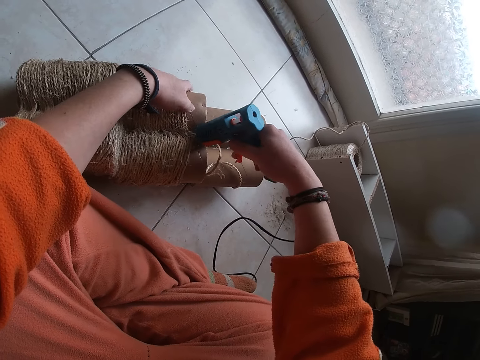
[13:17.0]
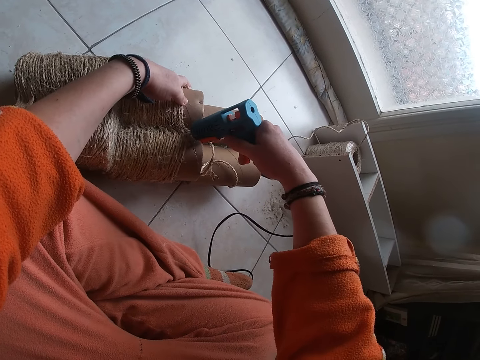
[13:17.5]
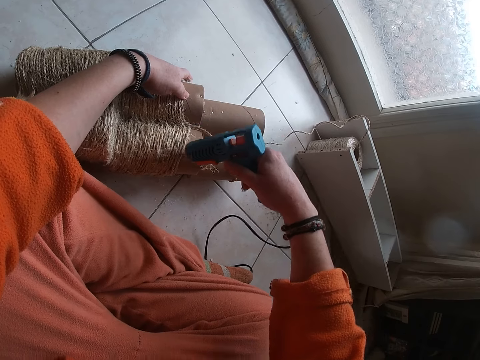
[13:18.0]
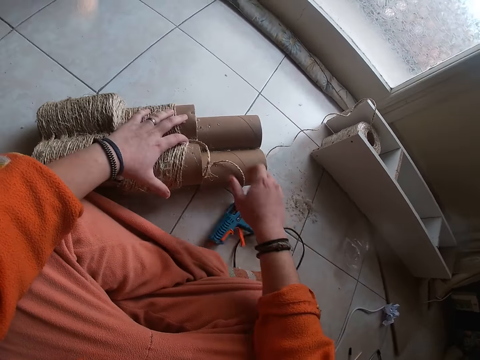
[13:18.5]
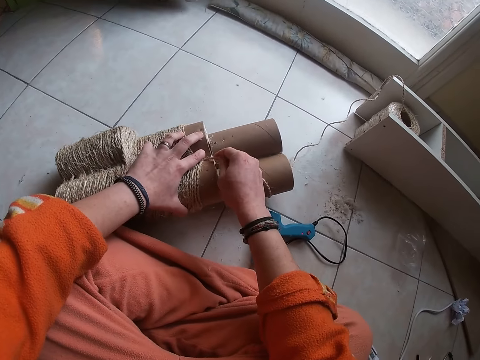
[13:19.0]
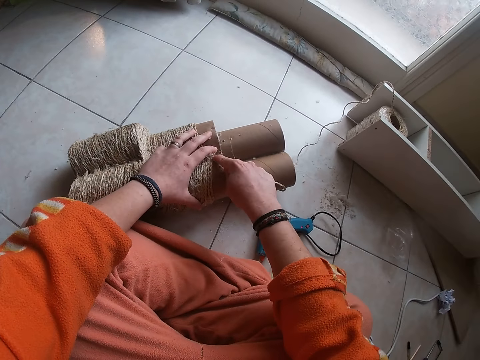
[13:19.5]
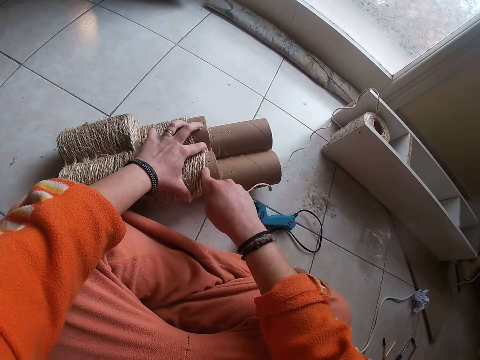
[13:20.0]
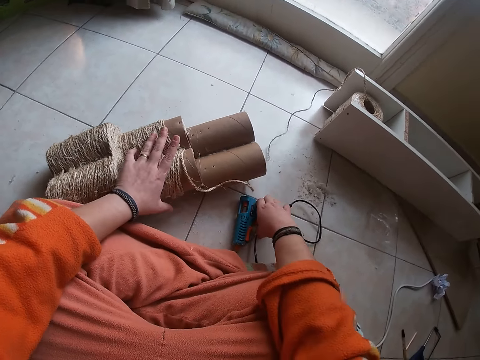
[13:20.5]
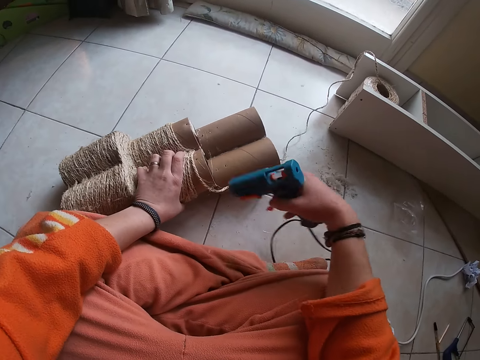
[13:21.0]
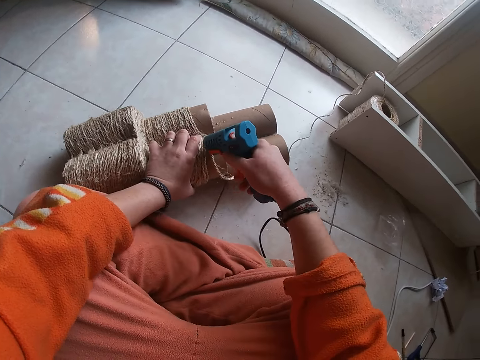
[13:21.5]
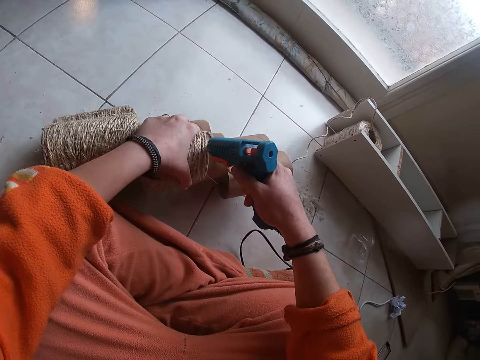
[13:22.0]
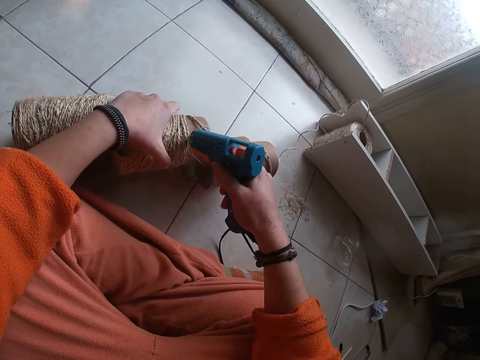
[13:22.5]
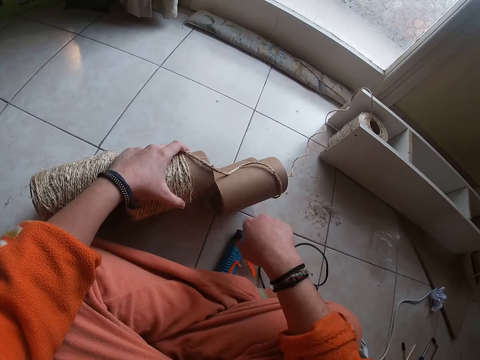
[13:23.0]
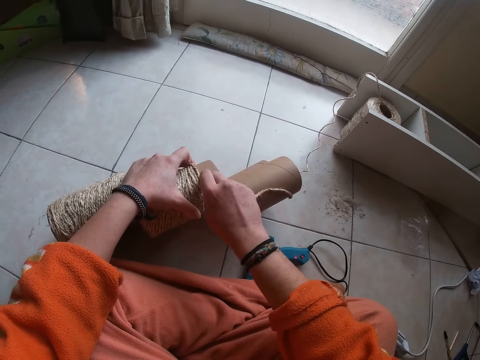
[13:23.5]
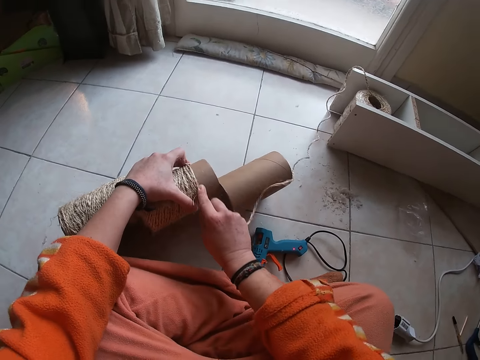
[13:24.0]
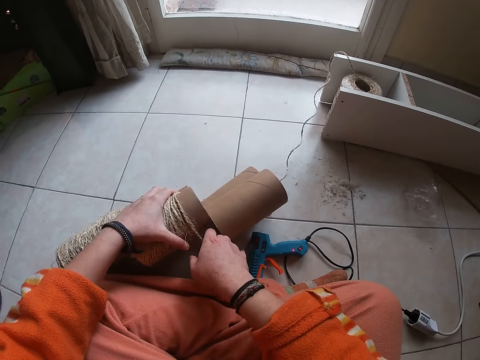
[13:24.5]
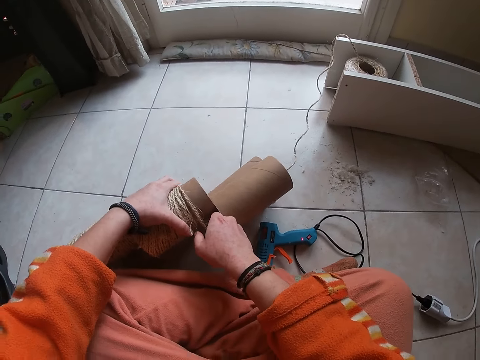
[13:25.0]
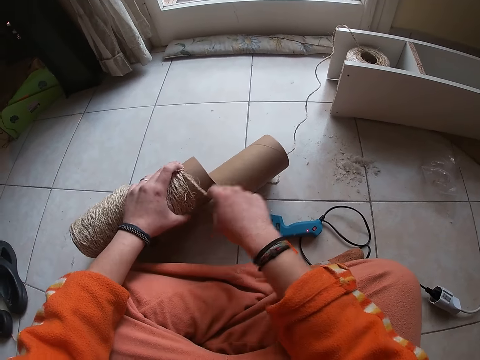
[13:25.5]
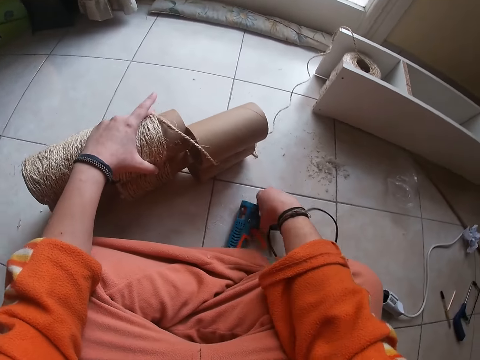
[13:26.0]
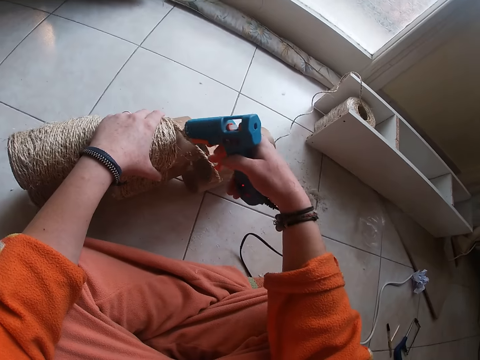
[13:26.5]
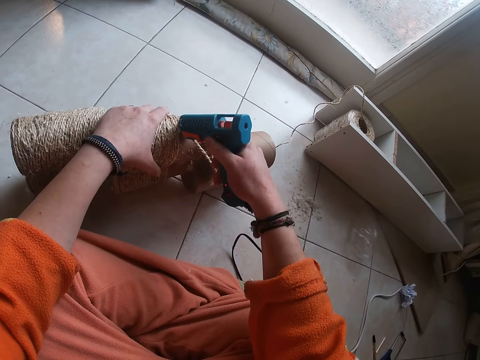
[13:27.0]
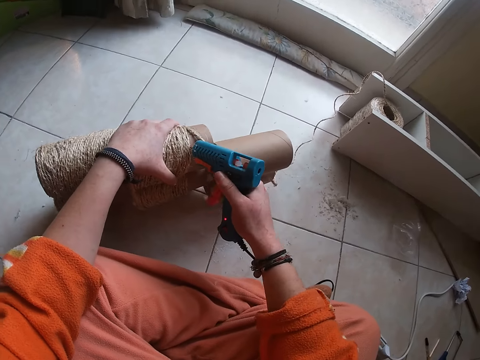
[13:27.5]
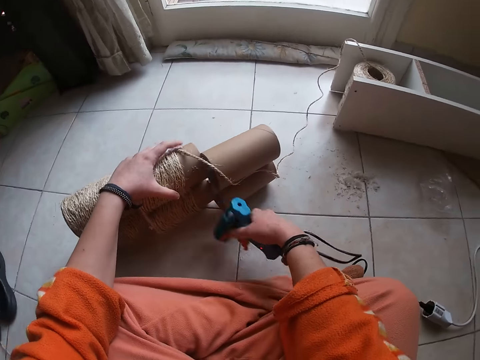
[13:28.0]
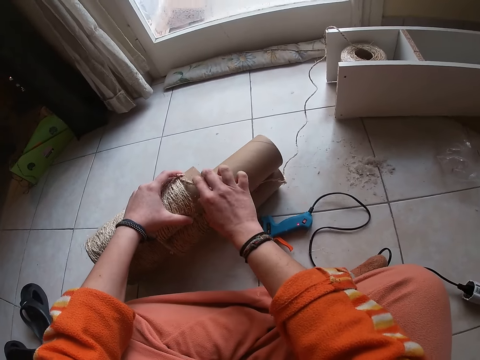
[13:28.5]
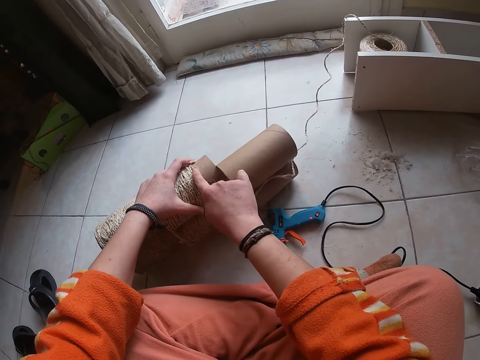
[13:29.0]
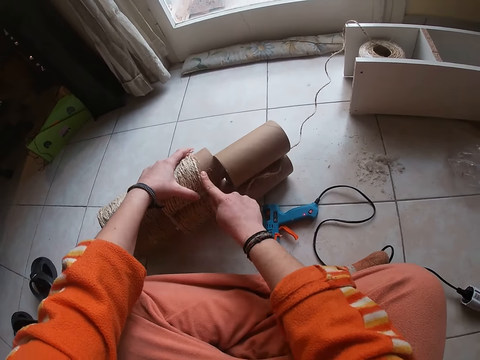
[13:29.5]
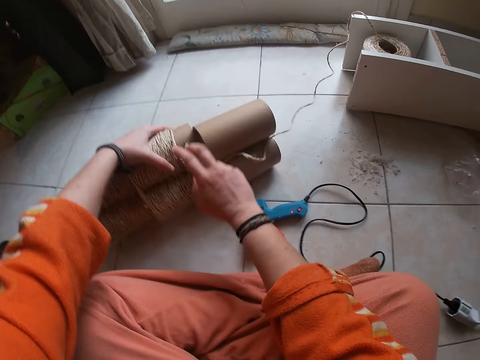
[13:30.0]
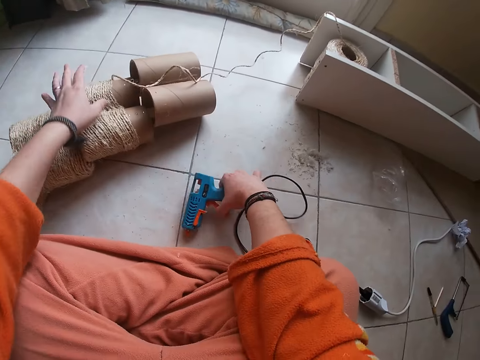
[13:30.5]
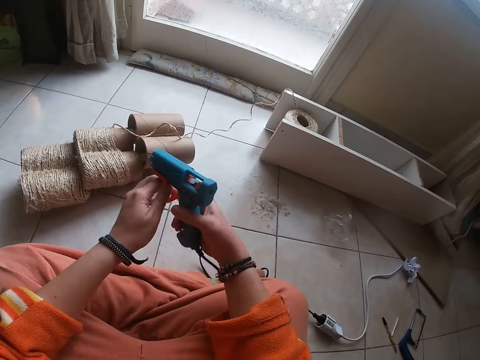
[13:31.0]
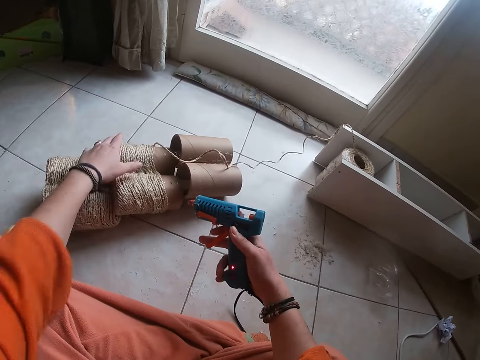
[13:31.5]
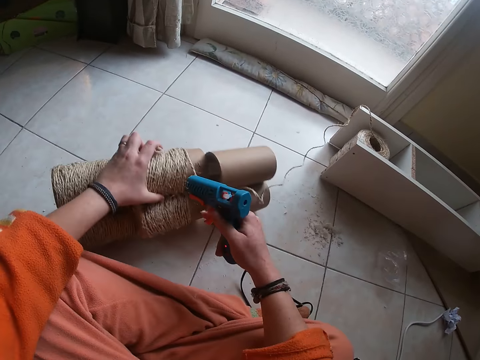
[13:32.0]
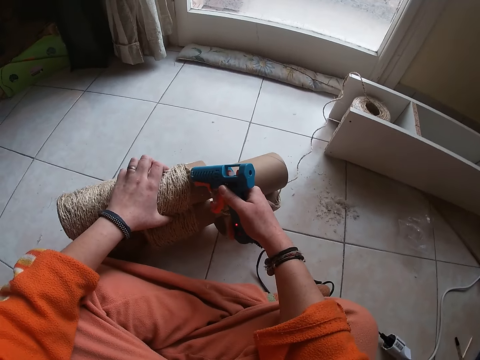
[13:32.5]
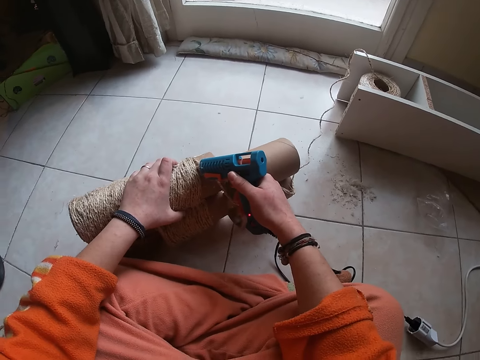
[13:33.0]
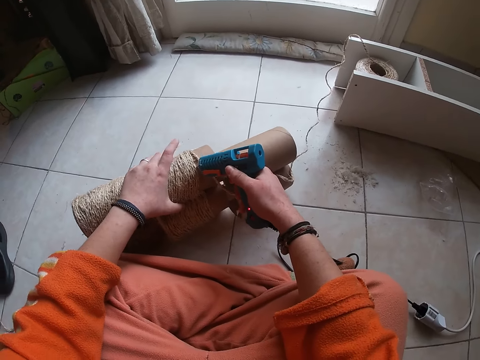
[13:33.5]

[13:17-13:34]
The camera wearer applies glue on the carton from the glue gun in her right hand. She places the glue gun in her right hand on the floor. She attaches yarn to the rolled carton with both her hands. She picks the glue gun from the floor with her right hand. She applies glue on the carton from the glue gun in her right hand. She places the glue gun in her right hand on the floor. She attaches yarn to the rolled carton with both her hands. She picks the glue gun from the floor with her right hand. She applies glue on the carton from the glue gun in her right hand. She places the glue gun in her right hand on the floor. She attaches yarn to the rolled carton with both her hands. She picks the glue gun from the floor with her right hand. She touches the glue gun in her right hand with her left hand. She applies glue on the carton from the glue gun in her right hand.

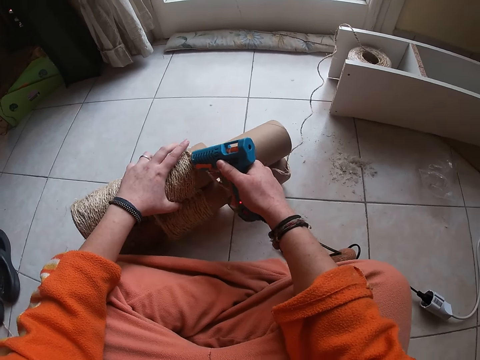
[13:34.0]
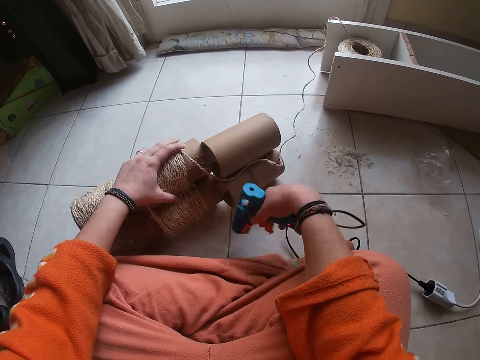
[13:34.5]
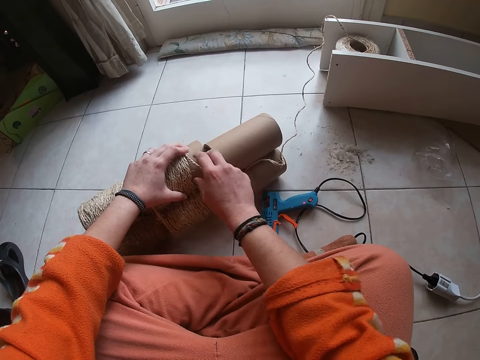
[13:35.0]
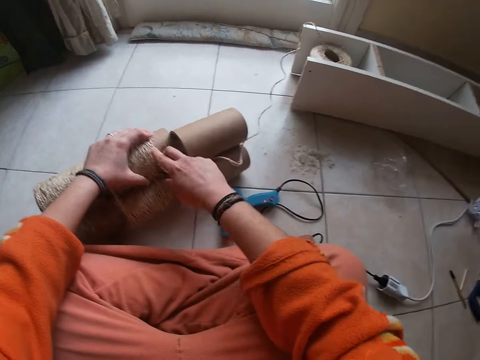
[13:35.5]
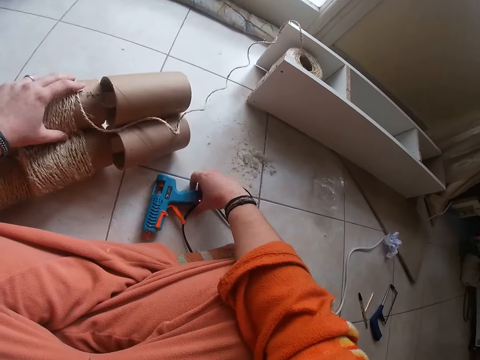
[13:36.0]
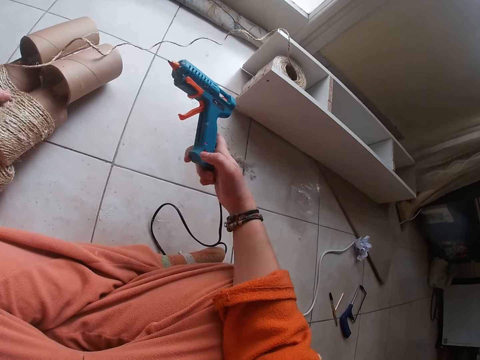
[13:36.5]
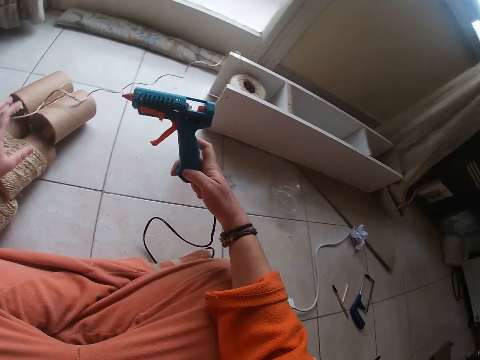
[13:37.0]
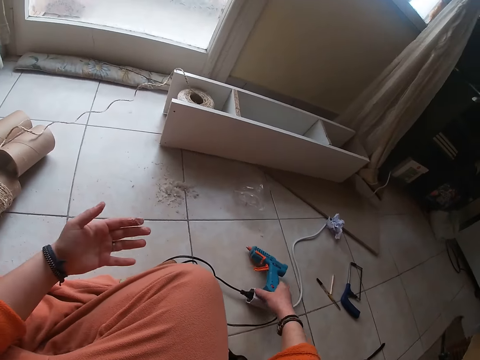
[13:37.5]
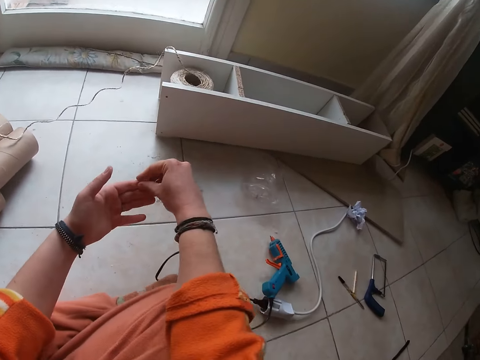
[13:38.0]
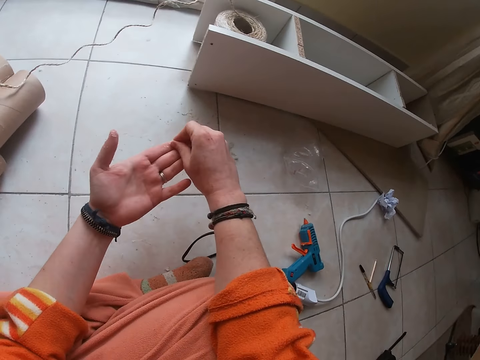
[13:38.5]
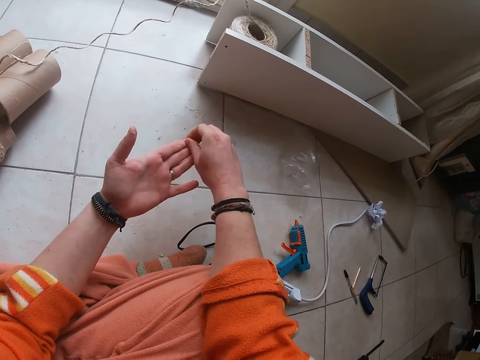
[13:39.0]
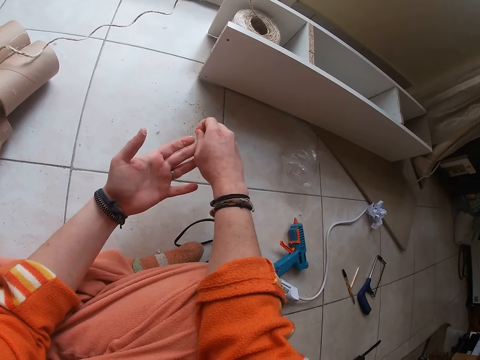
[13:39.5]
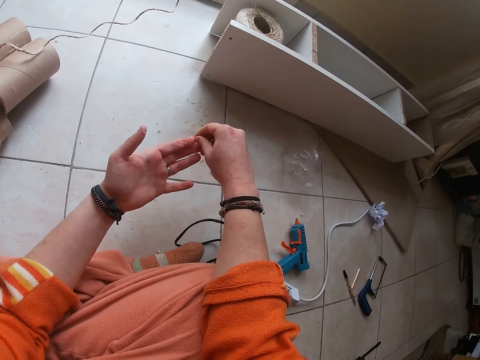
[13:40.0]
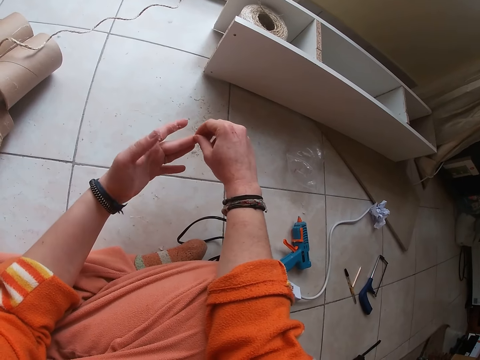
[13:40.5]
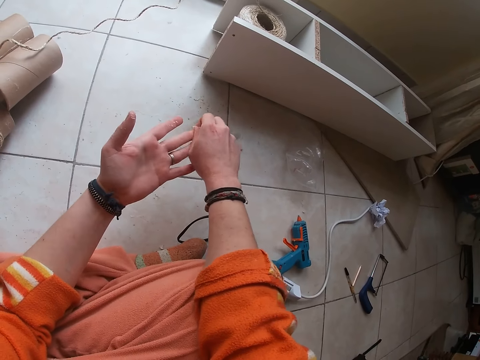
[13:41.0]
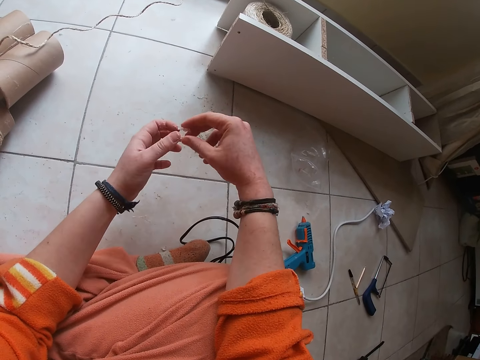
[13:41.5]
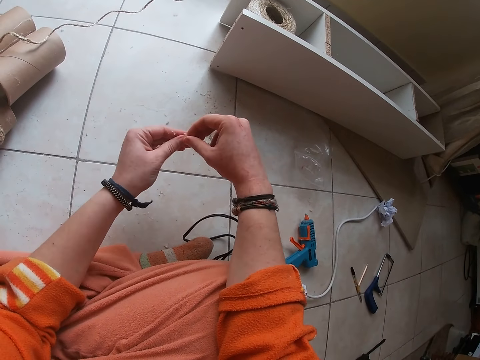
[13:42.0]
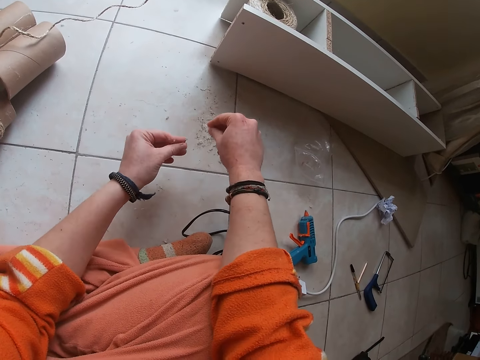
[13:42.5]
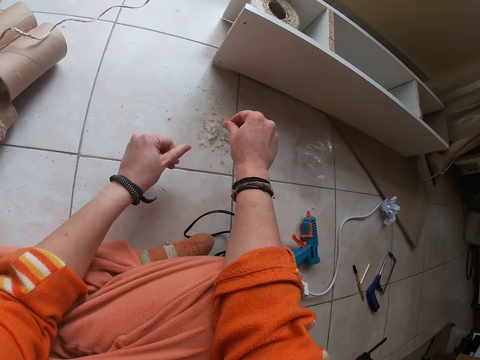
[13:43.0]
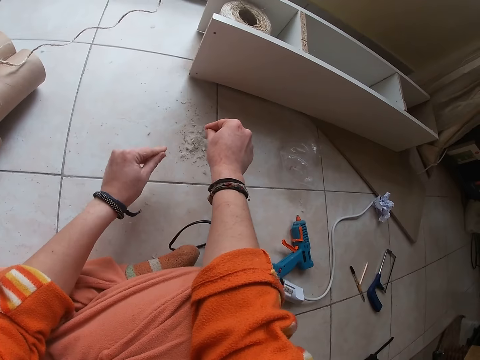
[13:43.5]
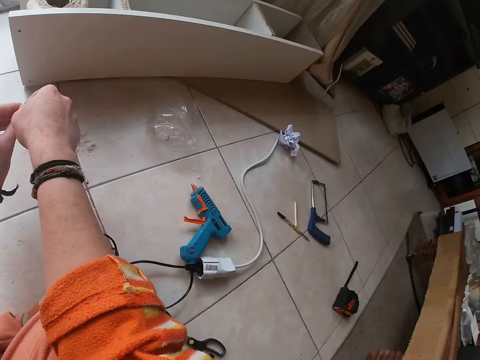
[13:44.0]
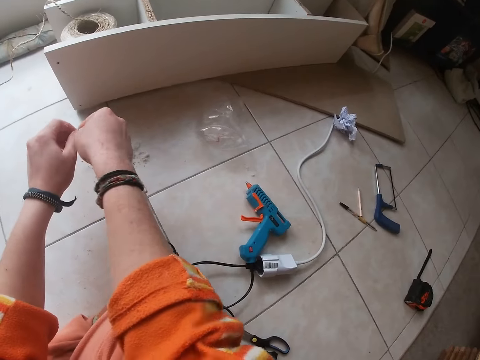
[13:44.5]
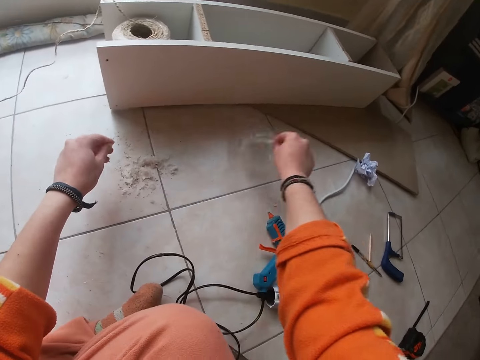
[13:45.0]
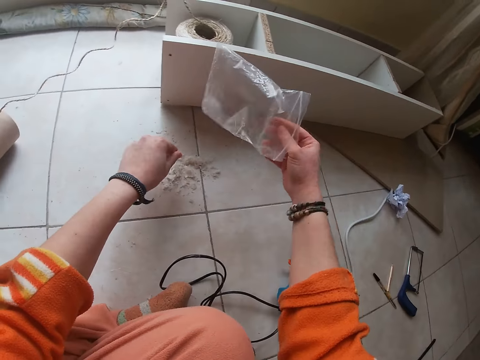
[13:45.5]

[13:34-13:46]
The camera wearer places the glue gun in her right hand on the floor. She attaches yarn to the rolled carton with both her hands. She picks the glue gun from the floor with her right hand. She places the glue gun in her right hand on the floor. She peels glue off her left hand with her right hand. She picks a seal bag on the floor with her right hand.
